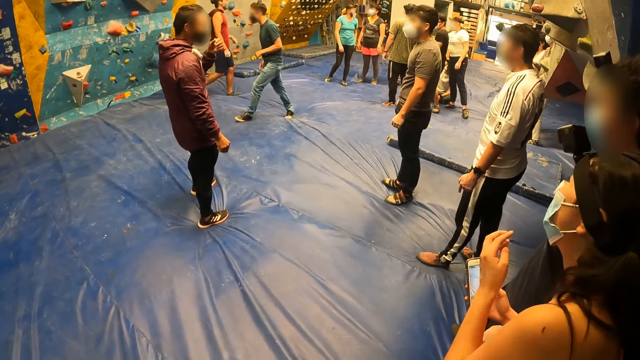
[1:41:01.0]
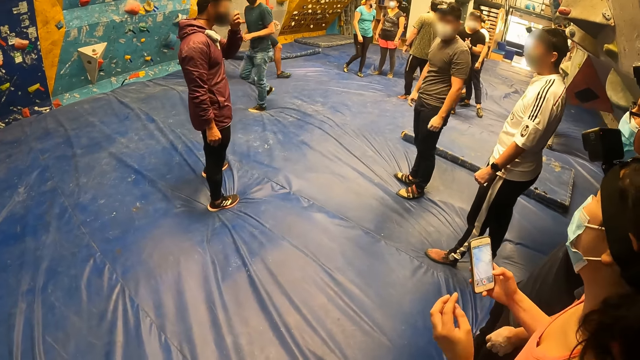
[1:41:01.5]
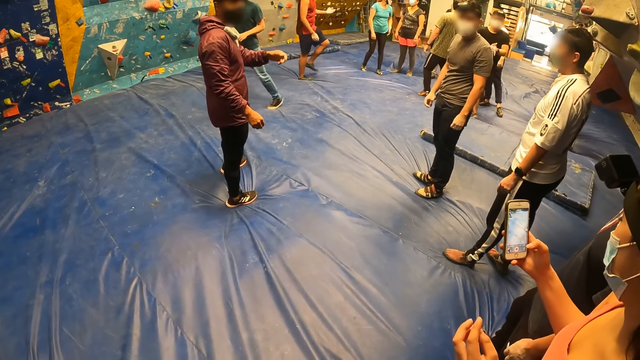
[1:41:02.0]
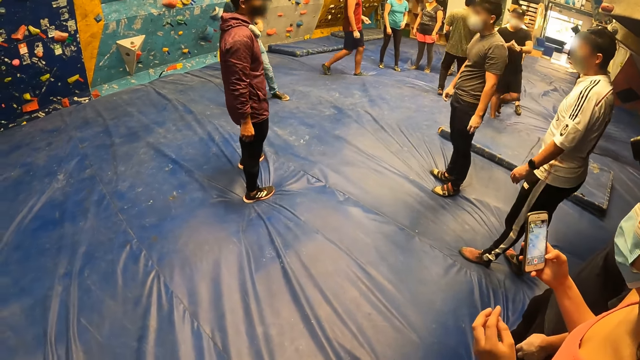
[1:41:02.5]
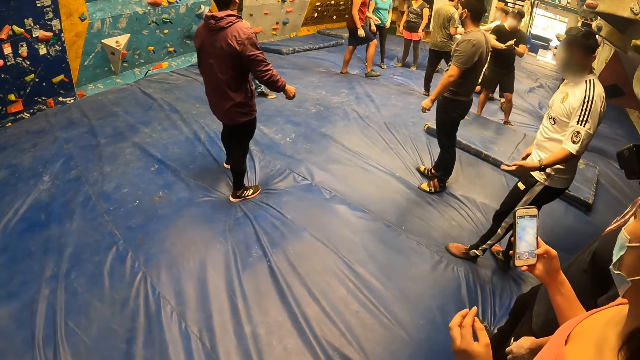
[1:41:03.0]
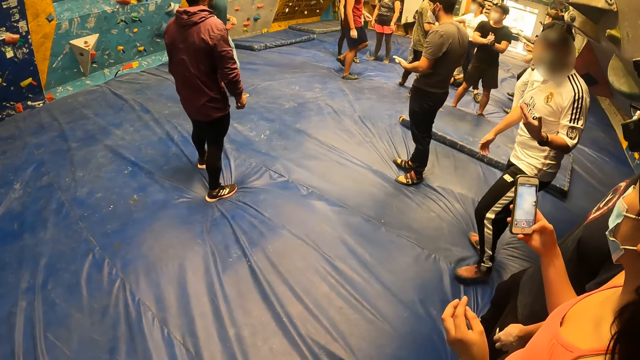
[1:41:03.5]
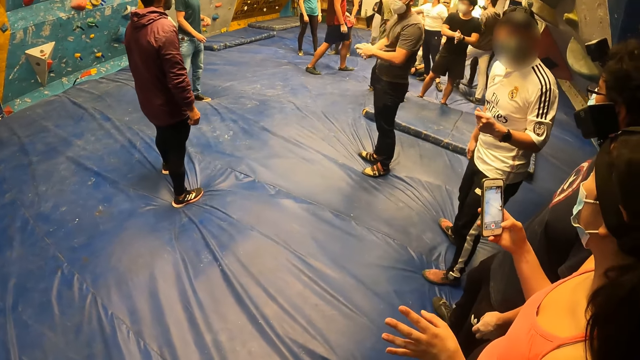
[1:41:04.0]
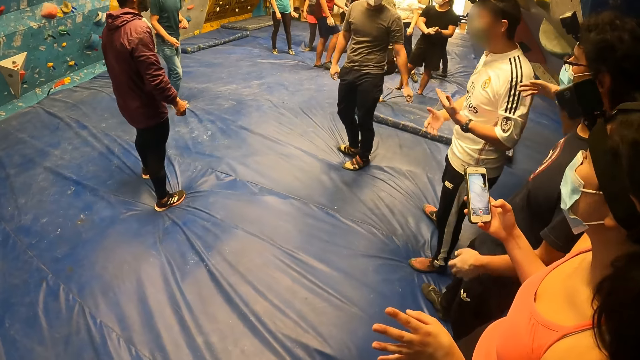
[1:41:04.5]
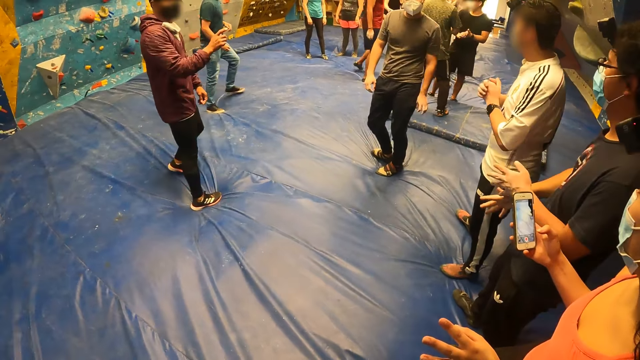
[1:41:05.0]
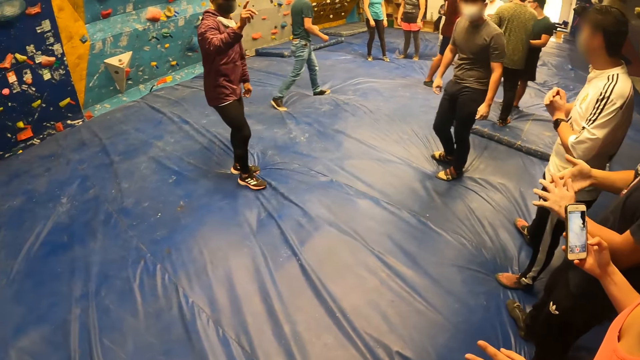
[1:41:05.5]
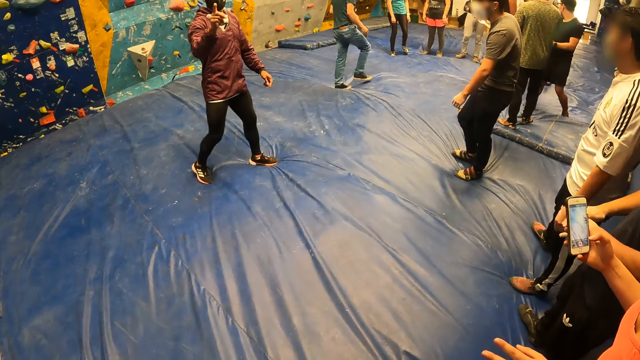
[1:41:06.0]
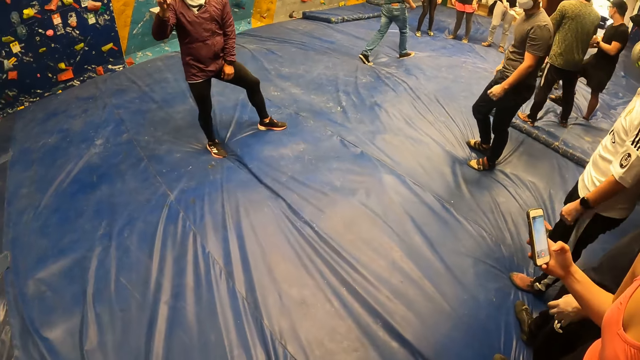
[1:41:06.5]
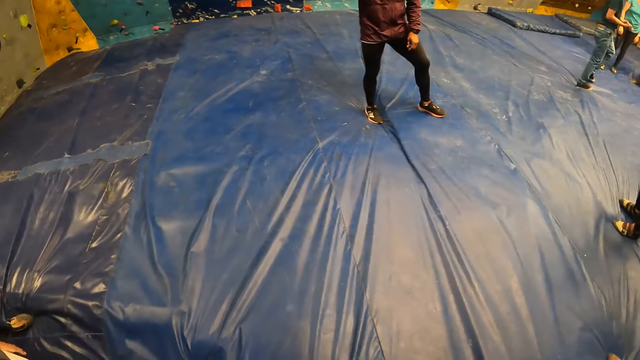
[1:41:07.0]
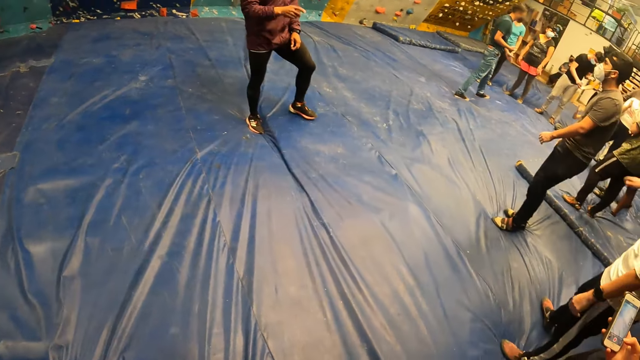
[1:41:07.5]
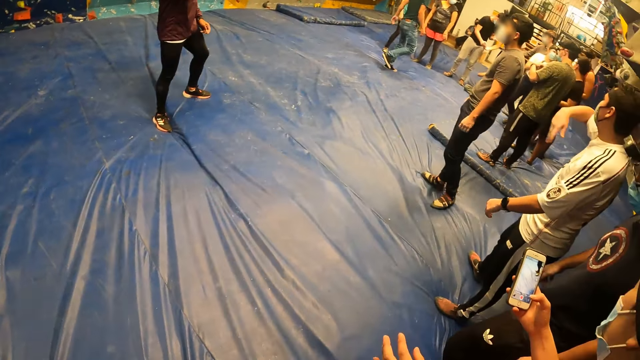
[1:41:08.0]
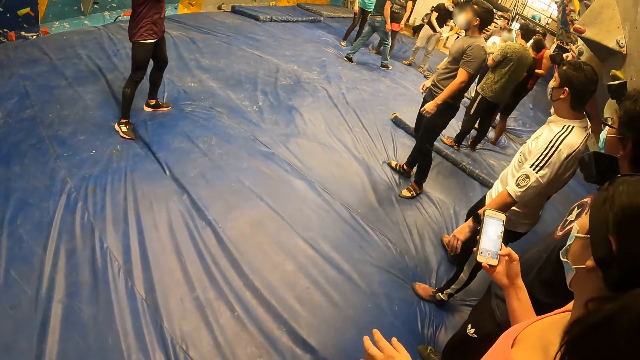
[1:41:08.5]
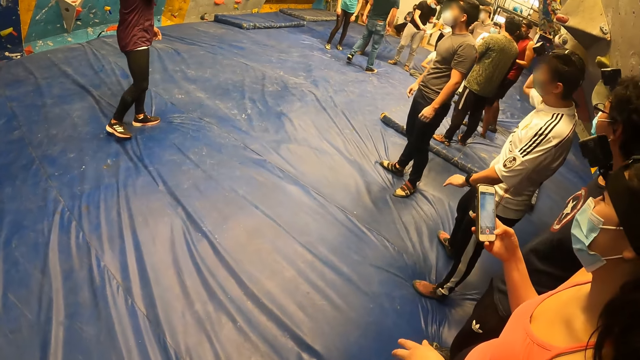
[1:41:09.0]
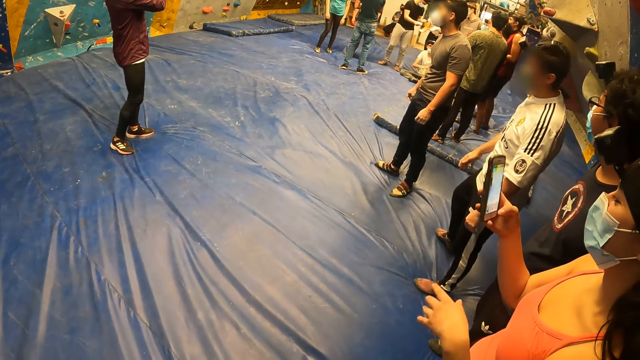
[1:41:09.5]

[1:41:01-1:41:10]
A person walks across the room. The person walks across the room again. The camera wearer looks around.

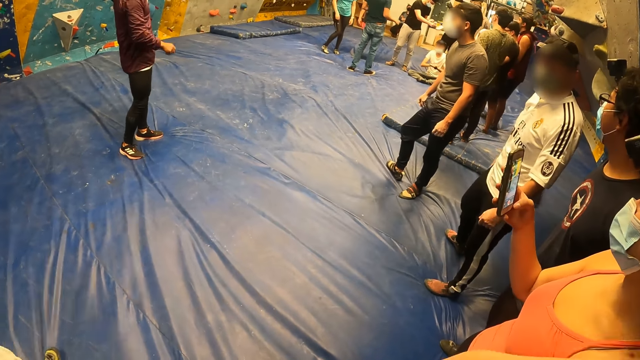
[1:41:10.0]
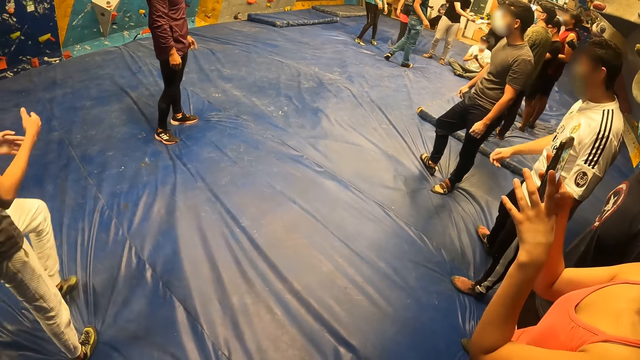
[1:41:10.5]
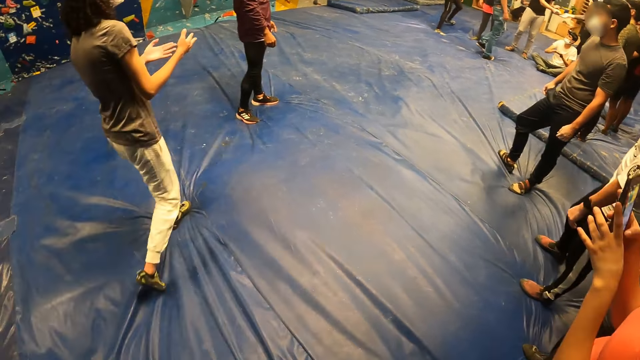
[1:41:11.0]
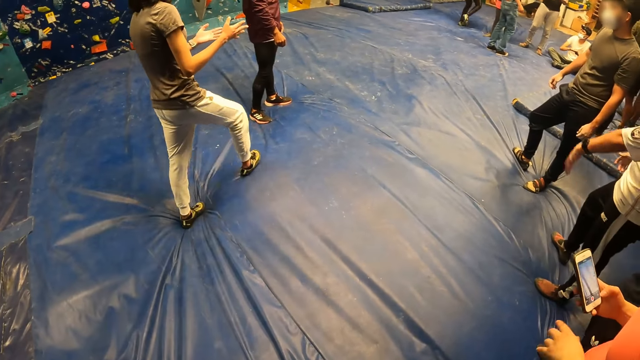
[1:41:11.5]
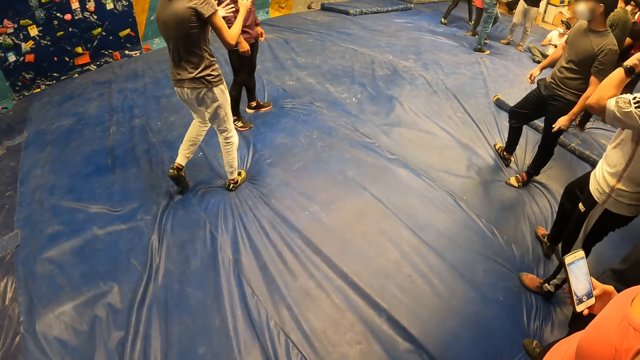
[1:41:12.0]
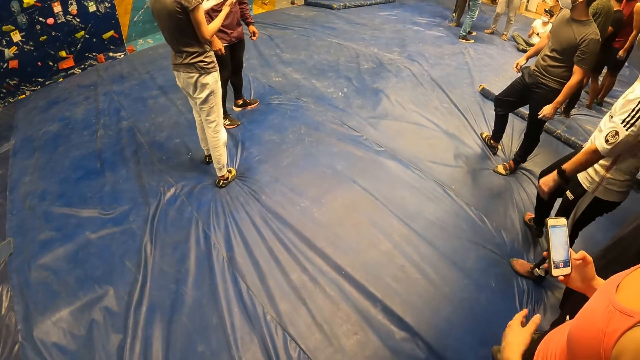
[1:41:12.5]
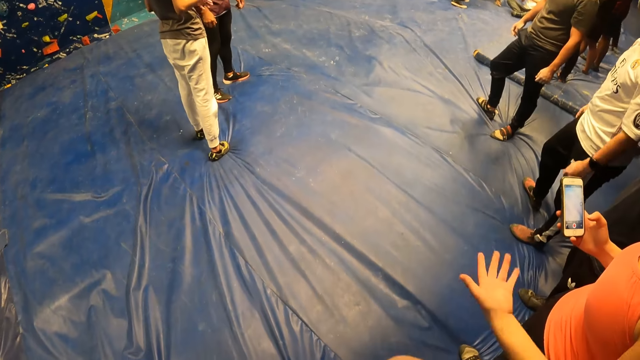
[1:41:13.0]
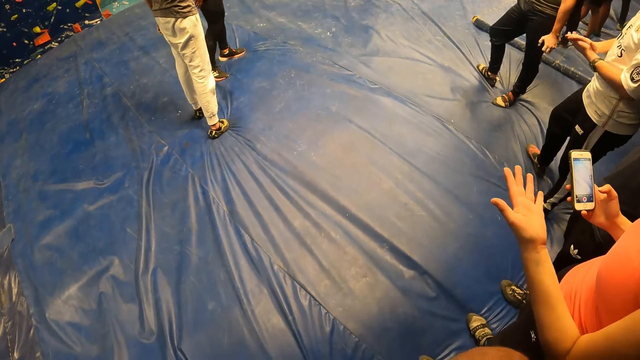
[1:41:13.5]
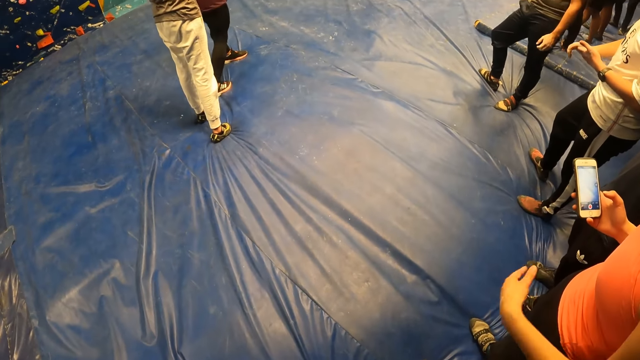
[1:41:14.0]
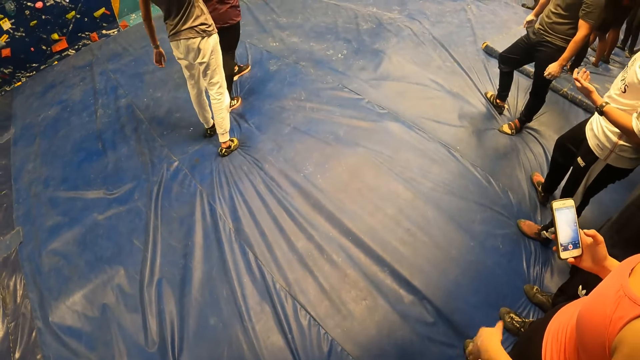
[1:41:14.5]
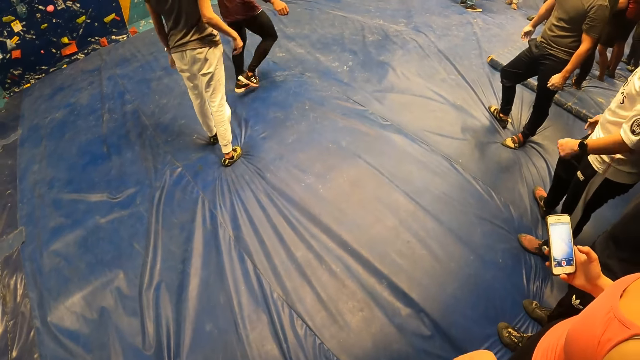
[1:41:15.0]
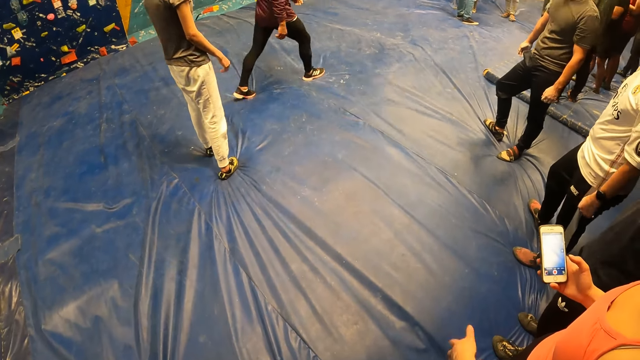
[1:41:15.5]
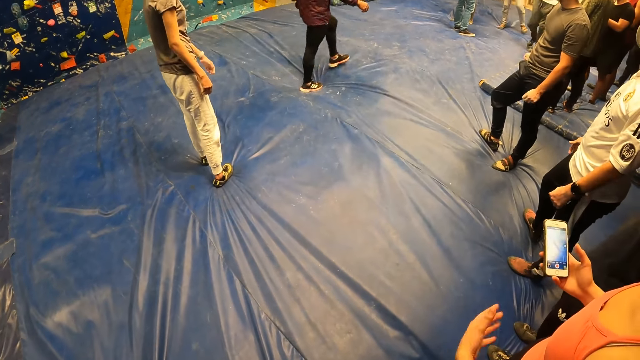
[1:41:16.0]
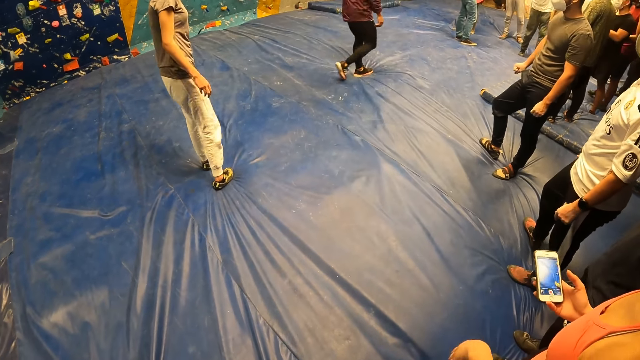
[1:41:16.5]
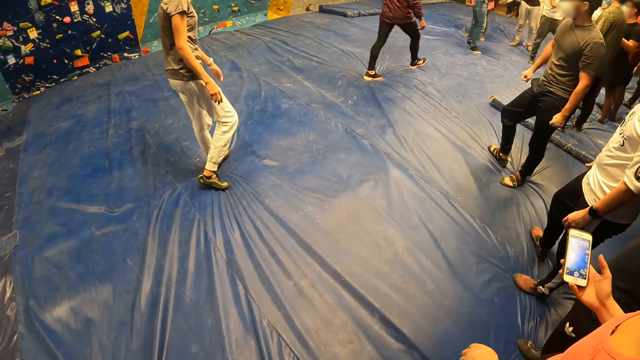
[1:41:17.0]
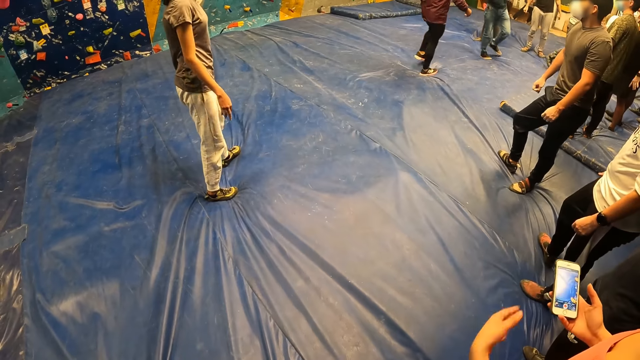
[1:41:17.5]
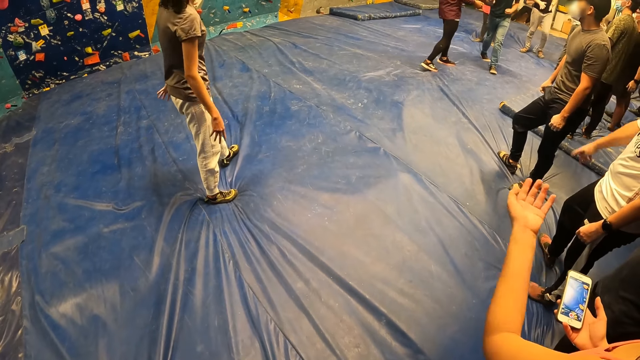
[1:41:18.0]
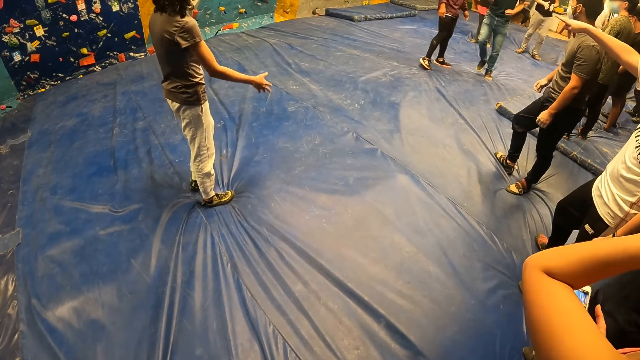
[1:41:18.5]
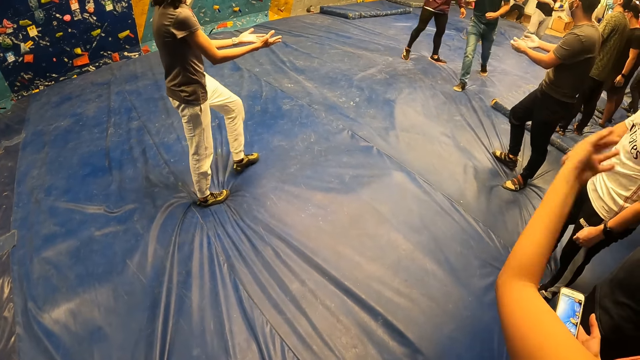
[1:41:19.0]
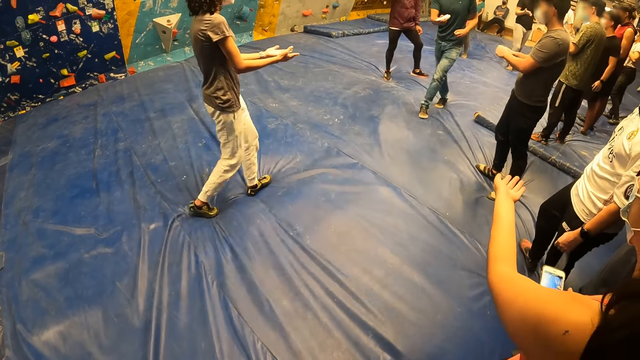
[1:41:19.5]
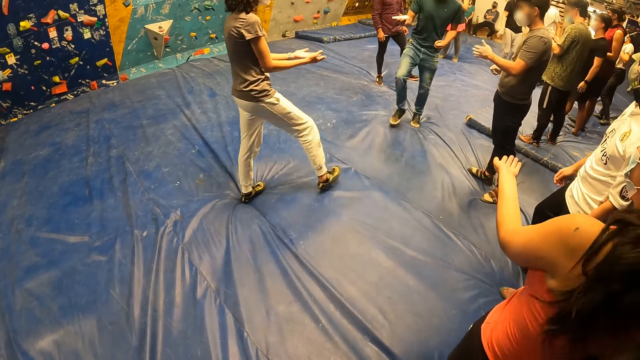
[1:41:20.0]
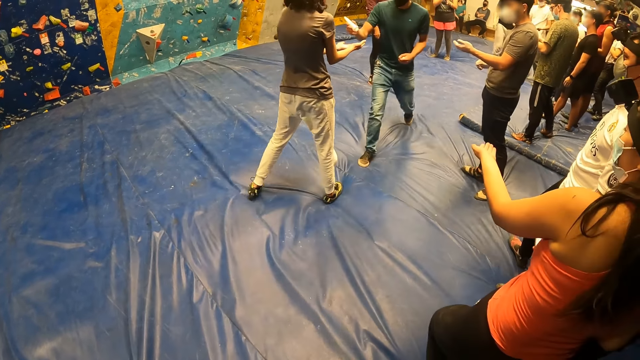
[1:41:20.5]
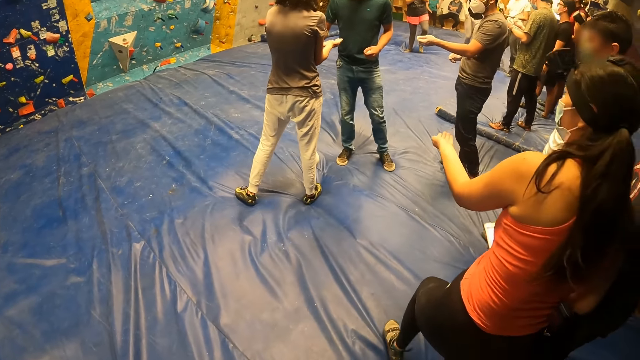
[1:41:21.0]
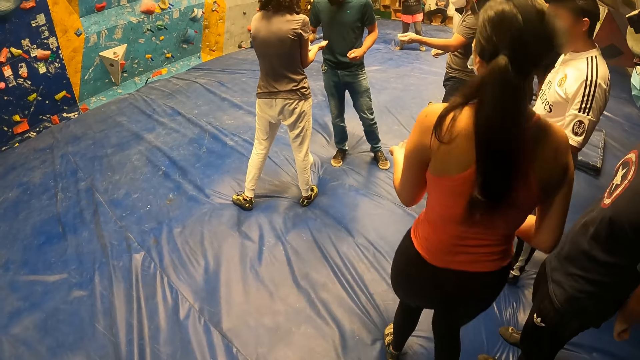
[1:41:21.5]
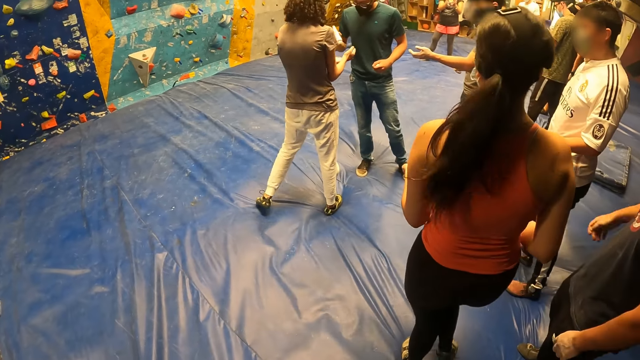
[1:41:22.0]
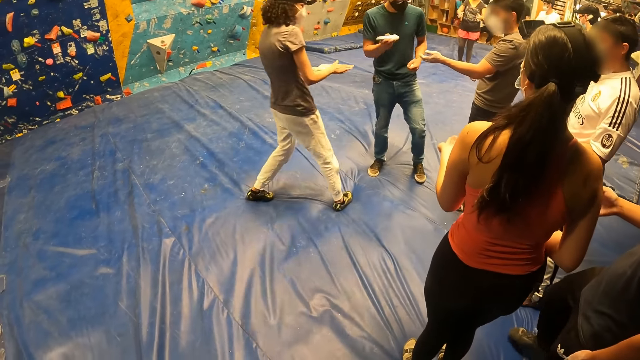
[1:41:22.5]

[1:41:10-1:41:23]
A person walks towards another person. The other person walks across the room. A third person walks across the room. A man shares some hand cream to a group of people. The third person pours something on the first person's hands.
